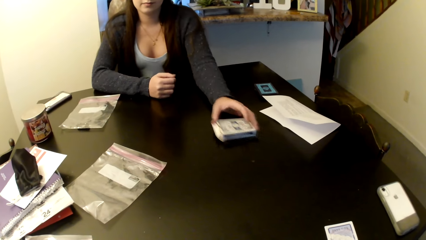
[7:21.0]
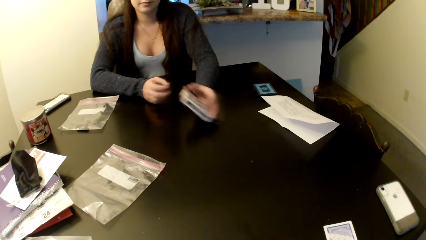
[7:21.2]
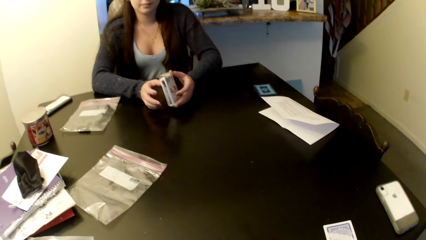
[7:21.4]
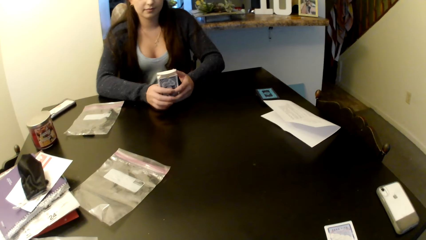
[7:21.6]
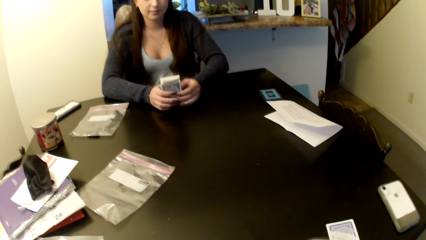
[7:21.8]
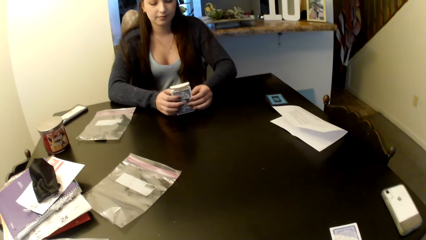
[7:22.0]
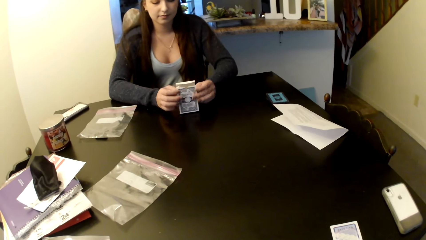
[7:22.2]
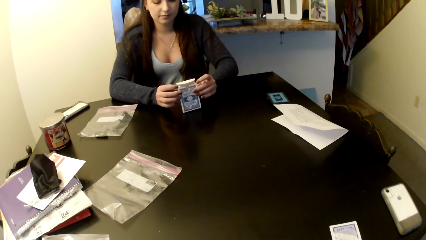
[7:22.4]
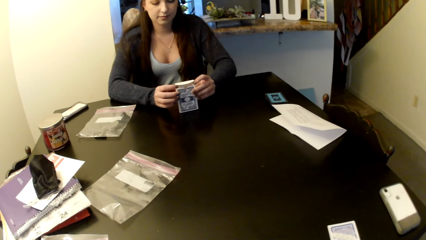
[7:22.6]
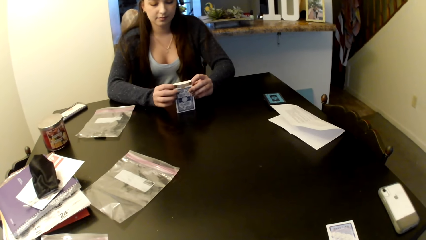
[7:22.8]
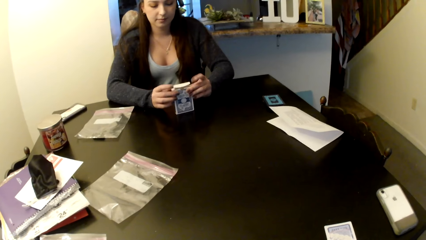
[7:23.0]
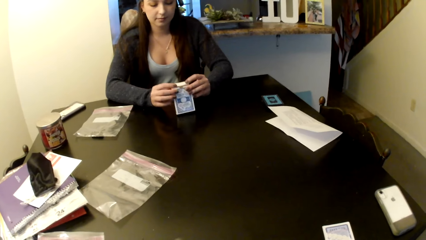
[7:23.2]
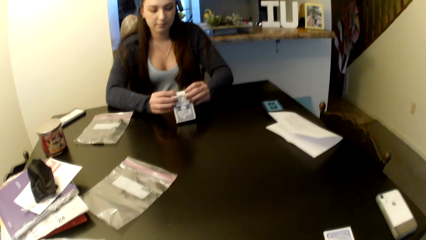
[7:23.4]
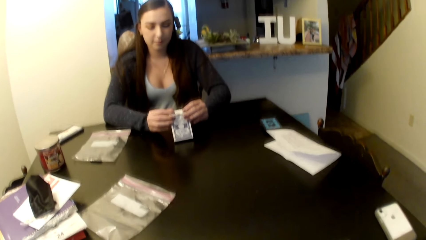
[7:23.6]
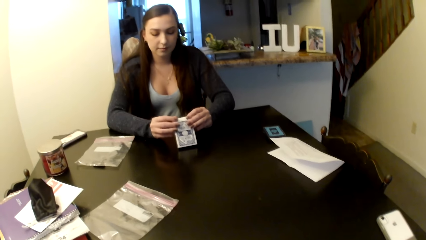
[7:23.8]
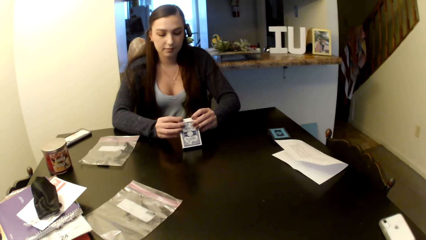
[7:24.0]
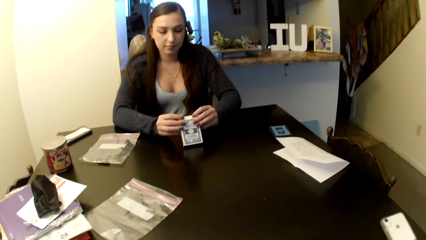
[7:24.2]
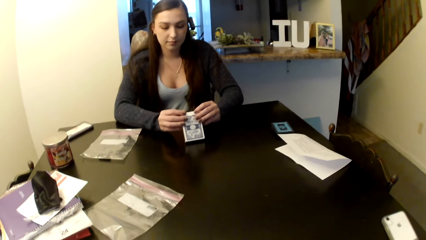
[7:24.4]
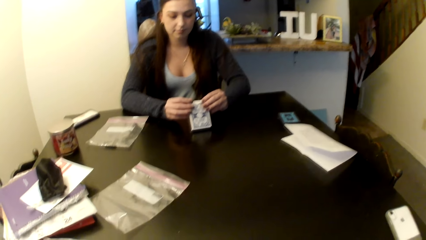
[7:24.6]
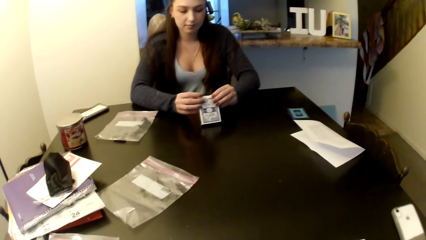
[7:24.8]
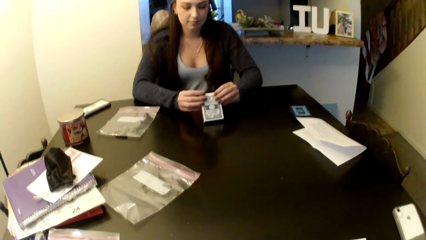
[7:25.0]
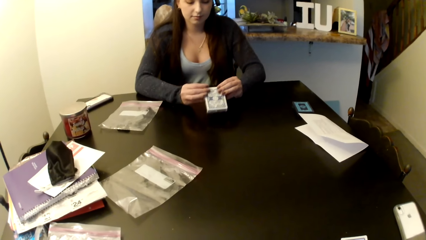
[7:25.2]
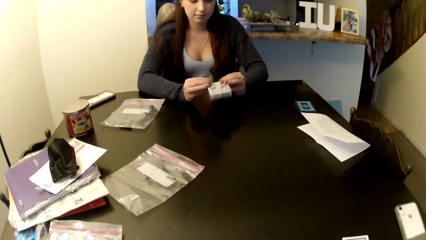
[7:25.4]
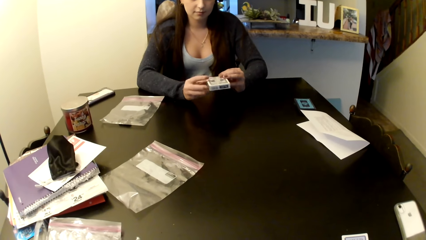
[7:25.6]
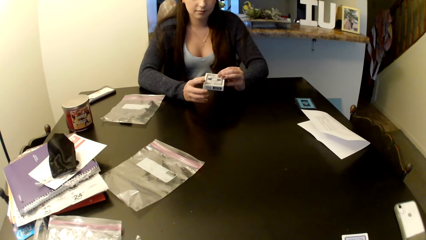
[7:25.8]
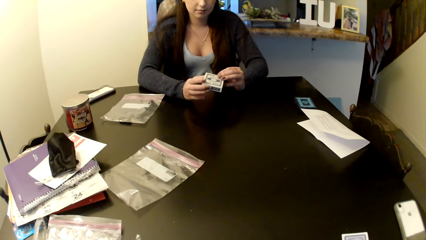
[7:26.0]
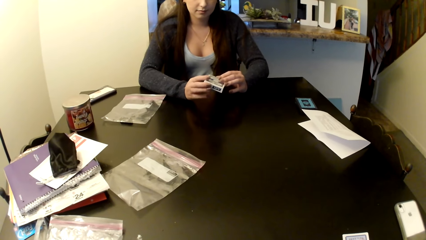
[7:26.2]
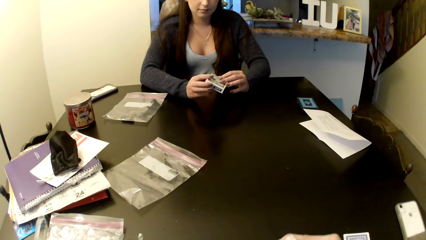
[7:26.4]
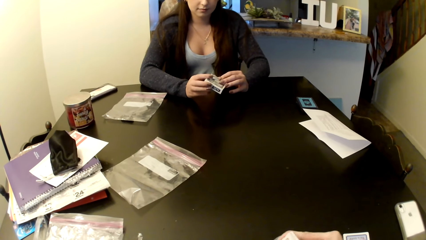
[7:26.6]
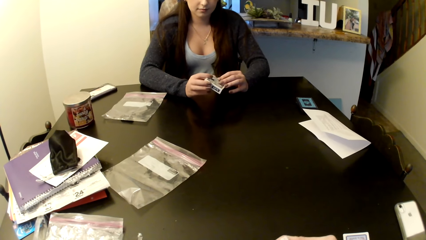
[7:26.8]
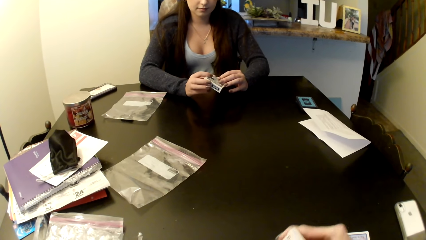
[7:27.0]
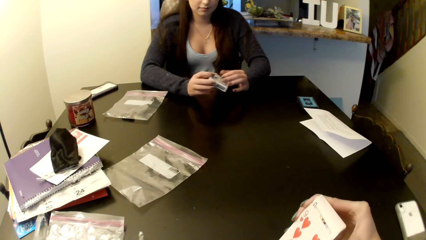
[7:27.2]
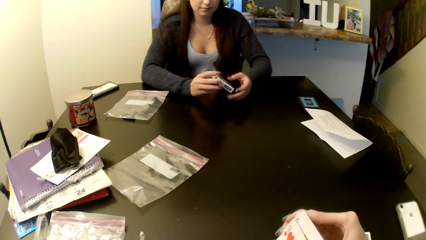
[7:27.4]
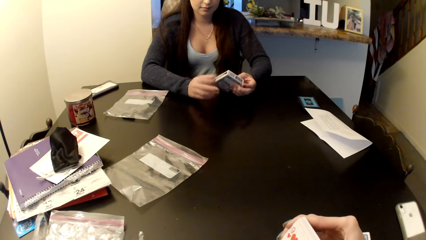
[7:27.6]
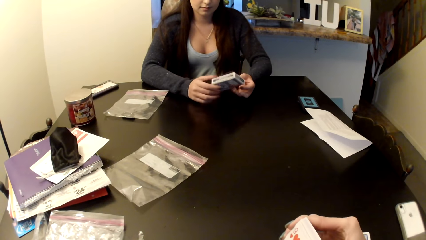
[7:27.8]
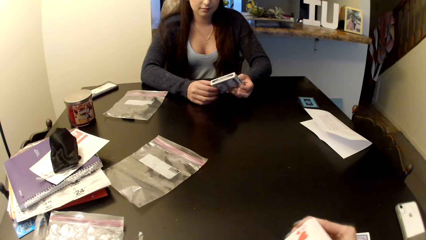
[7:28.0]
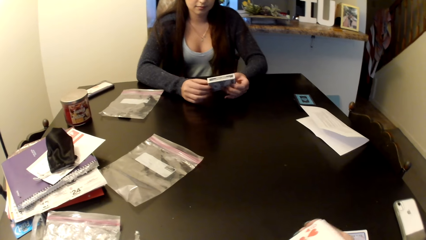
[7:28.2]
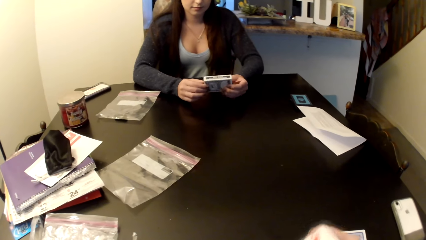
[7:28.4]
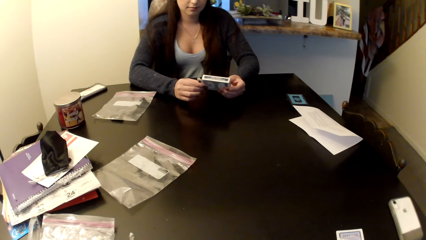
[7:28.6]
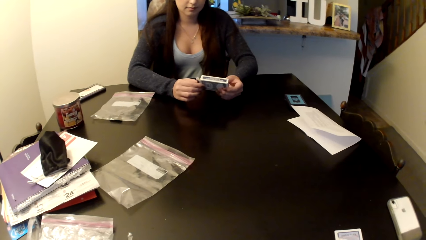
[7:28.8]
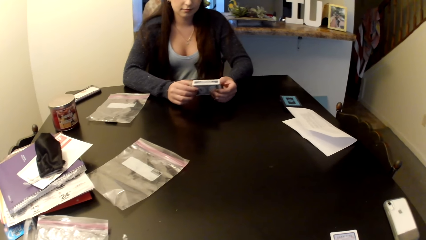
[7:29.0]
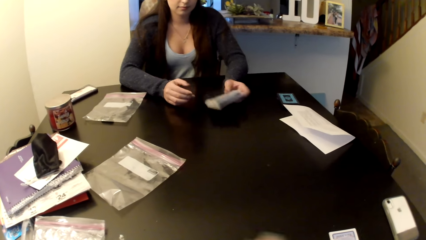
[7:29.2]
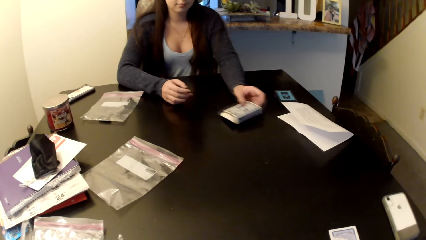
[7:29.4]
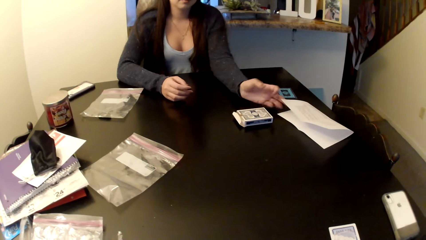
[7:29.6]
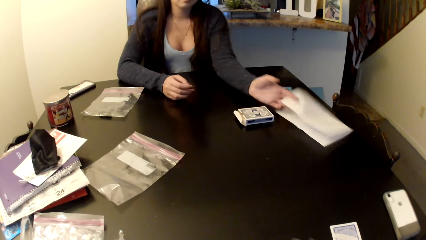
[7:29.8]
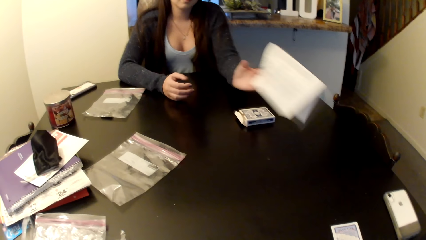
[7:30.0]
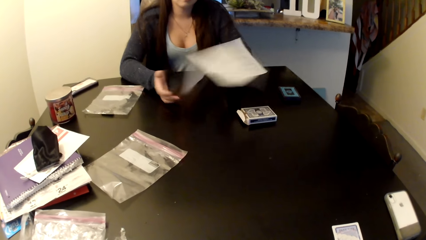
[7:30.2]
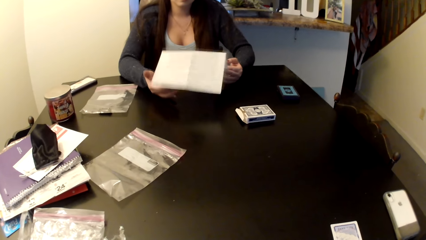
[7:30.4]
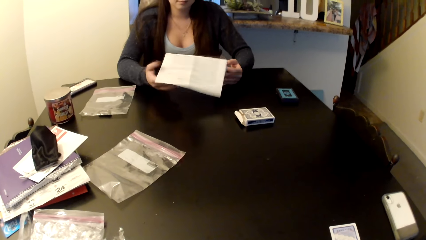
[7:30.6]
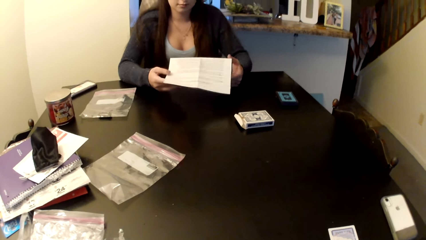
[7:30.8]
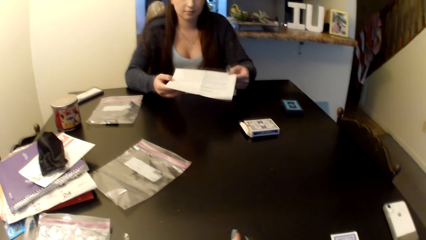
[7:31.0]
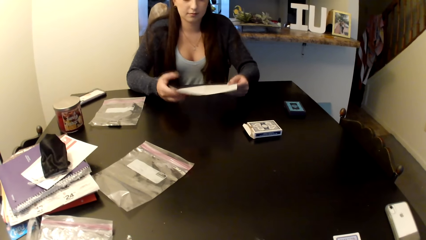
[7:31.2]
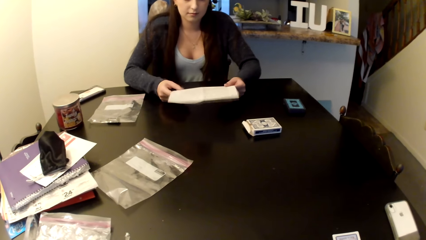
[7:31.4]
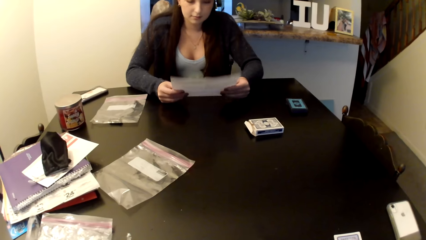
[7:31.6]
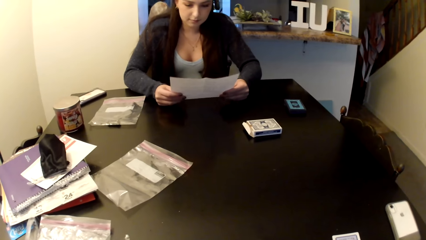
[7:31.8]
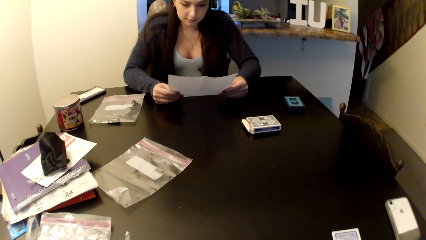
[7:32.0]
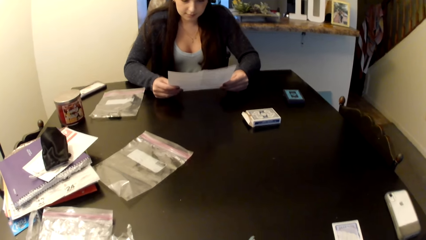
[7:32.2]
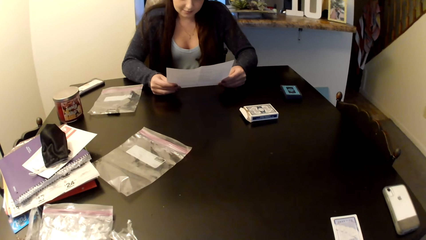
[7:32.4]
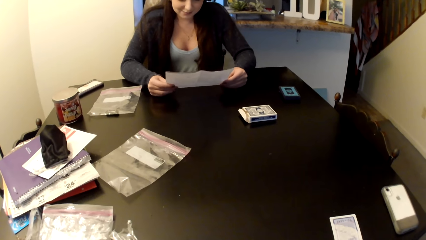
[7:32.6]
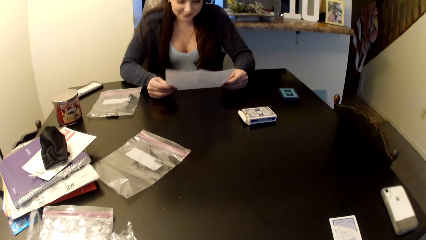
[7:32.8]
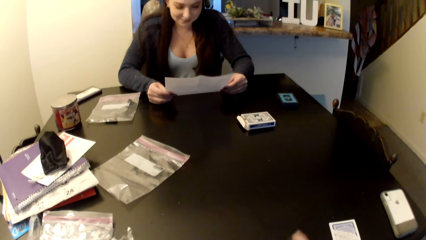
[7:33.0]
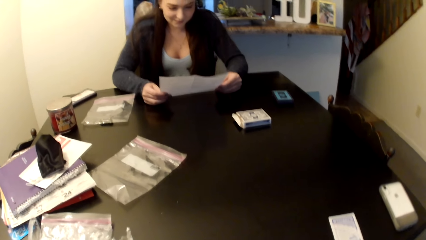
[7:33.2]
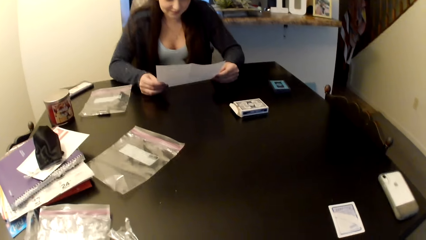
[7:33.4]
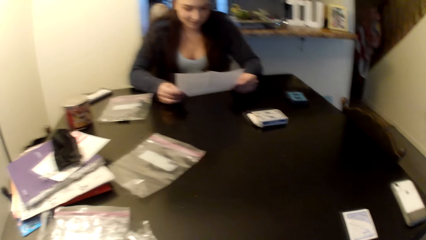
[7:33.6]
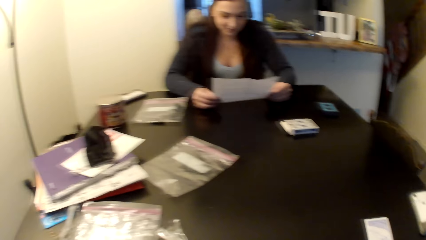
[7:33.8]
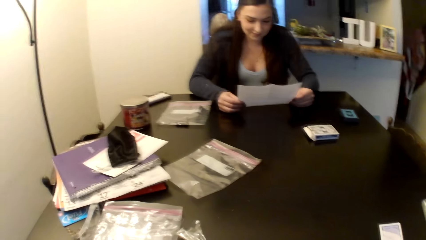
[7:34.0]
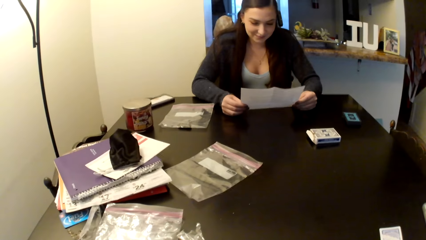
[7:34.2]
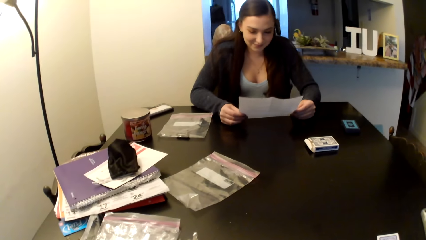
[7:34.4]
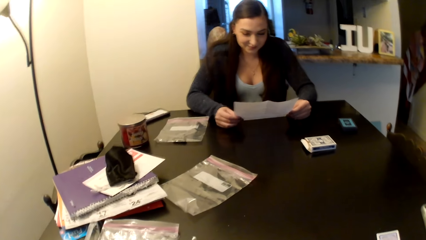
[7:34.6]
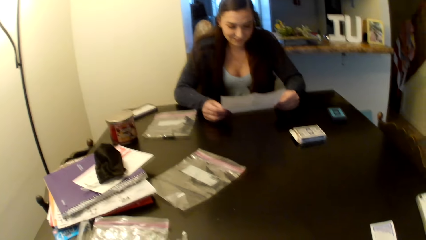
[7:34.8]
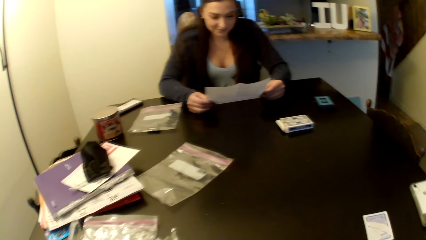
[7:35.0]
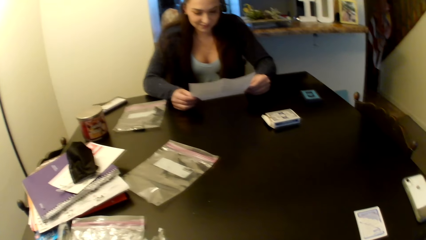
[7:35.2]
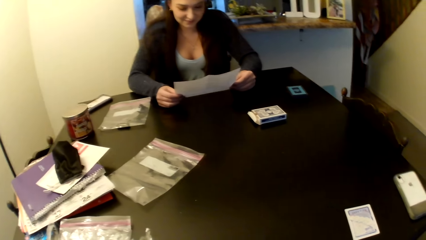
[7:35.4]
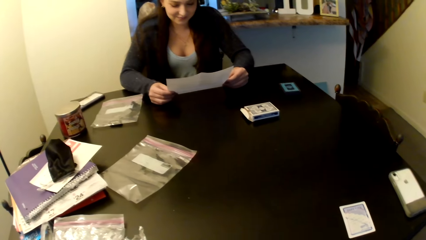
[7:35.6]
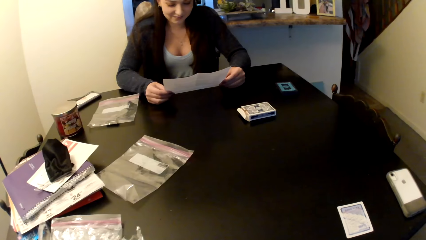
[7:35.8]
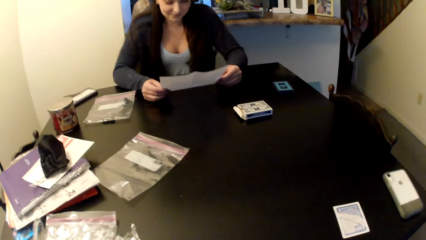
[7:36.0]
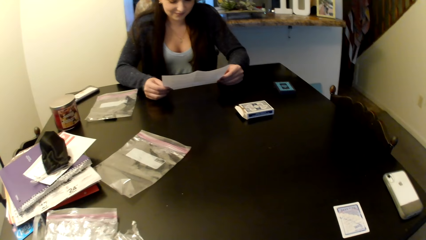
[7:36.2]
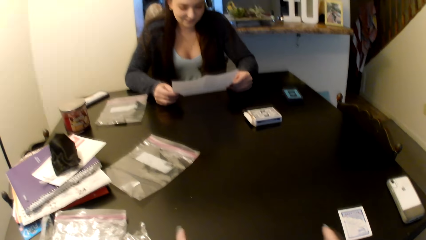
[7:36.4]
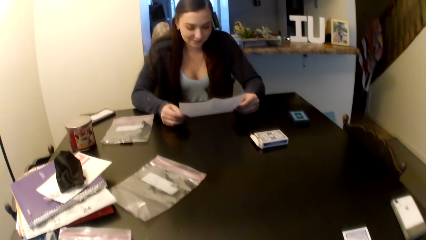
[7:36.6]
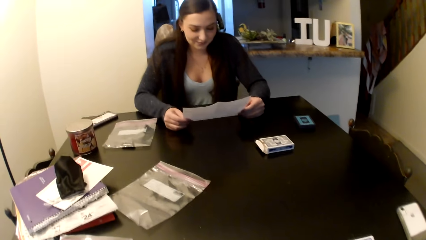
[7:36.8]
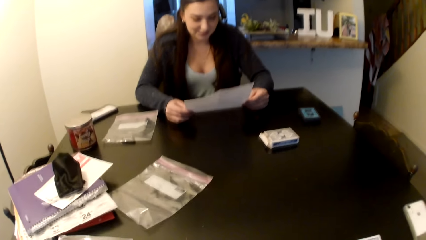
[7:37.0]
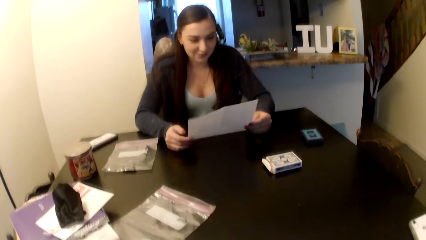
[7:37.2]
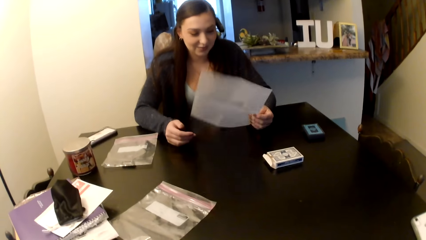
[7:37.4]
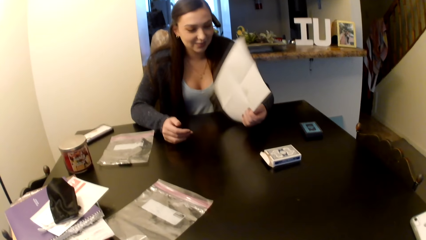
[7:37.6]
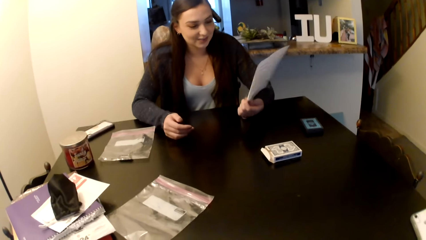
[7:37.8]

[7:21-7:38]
A woman picks up the card packet. She closes the card packet. She puts the packet on the table. She takes a paper from the table. She reads the paper.
